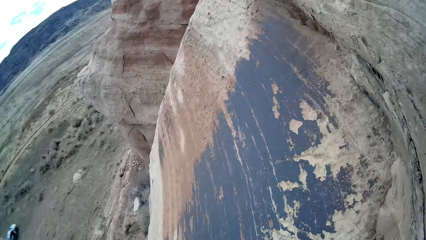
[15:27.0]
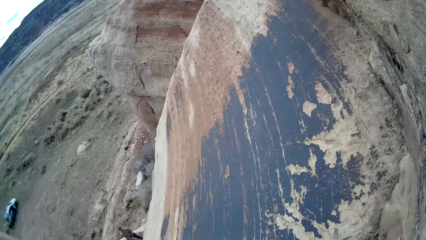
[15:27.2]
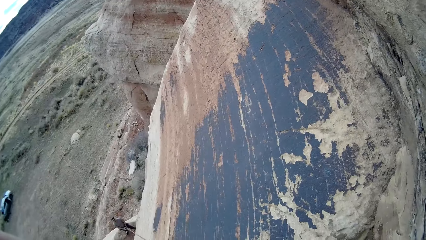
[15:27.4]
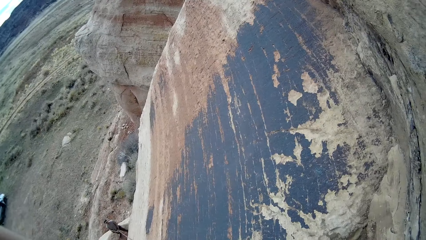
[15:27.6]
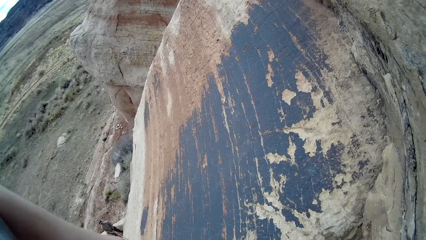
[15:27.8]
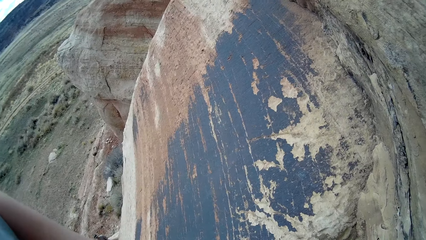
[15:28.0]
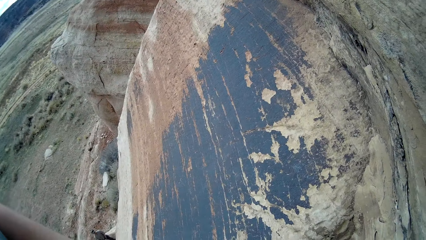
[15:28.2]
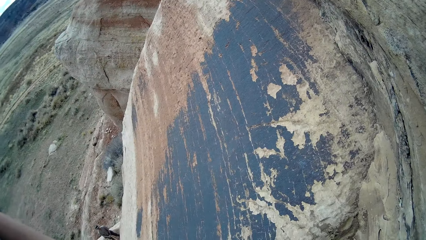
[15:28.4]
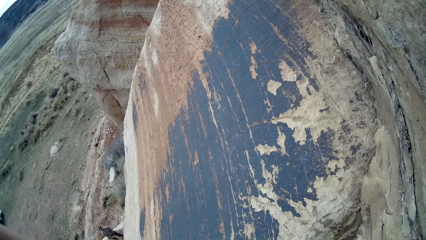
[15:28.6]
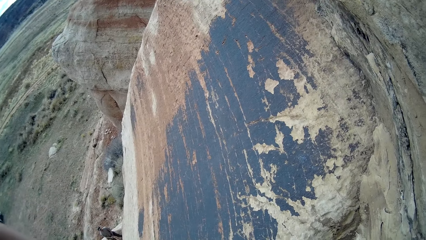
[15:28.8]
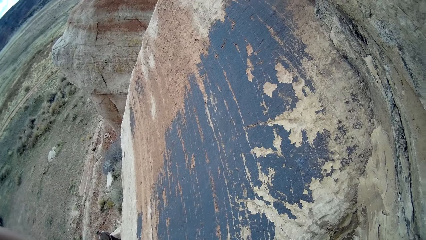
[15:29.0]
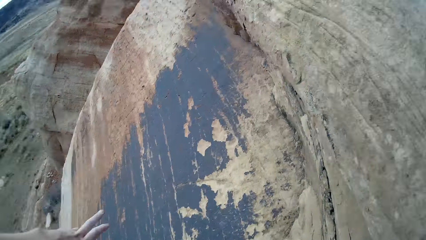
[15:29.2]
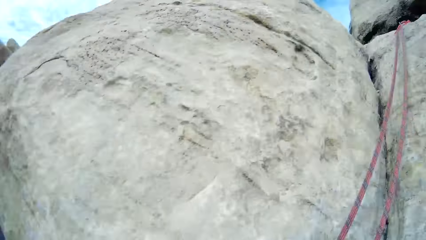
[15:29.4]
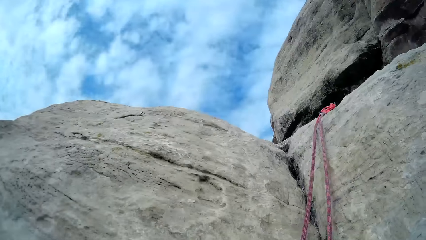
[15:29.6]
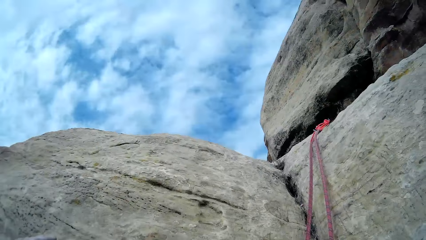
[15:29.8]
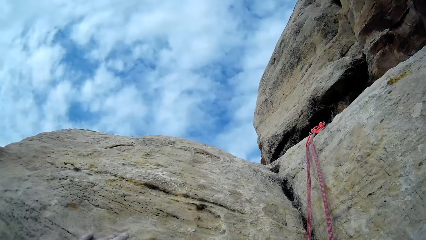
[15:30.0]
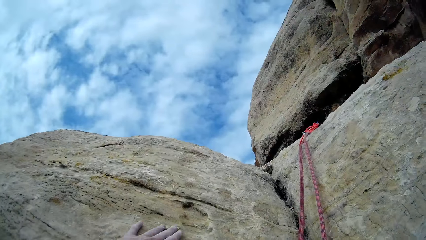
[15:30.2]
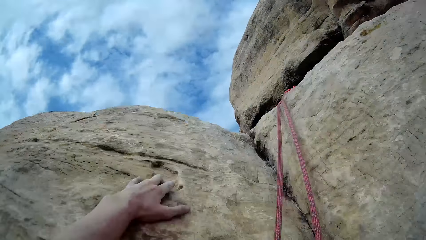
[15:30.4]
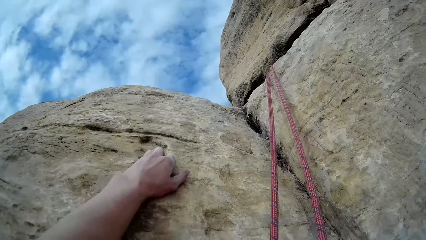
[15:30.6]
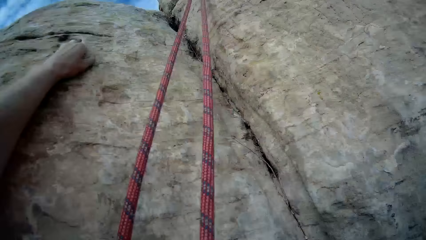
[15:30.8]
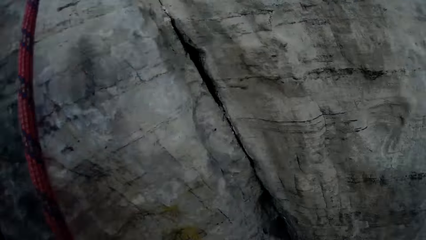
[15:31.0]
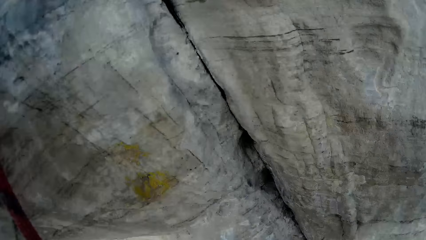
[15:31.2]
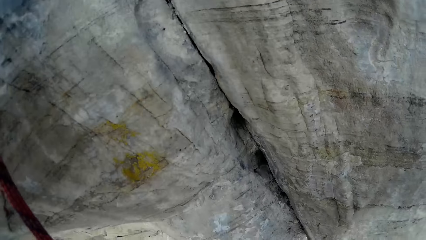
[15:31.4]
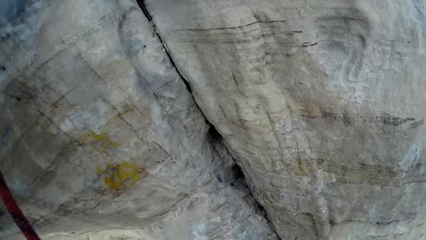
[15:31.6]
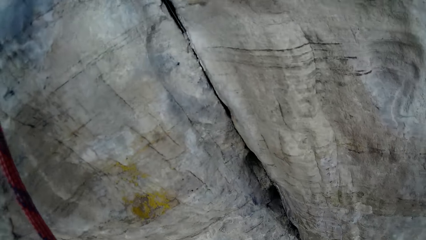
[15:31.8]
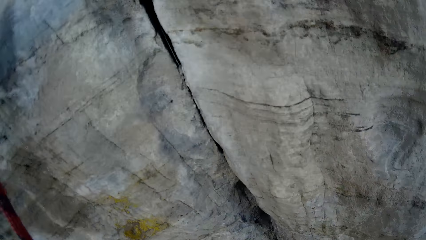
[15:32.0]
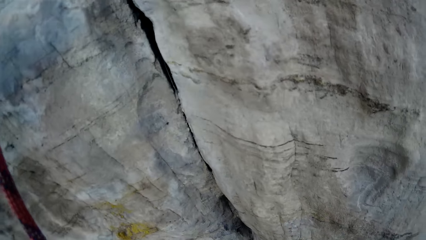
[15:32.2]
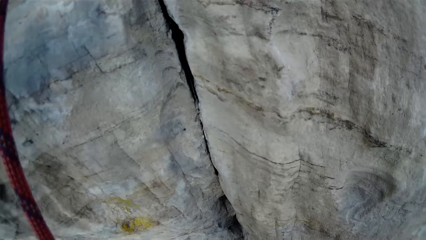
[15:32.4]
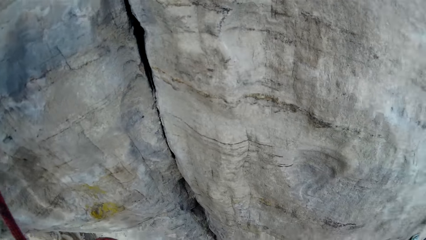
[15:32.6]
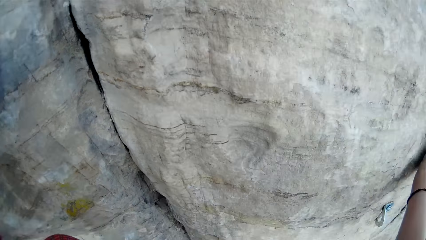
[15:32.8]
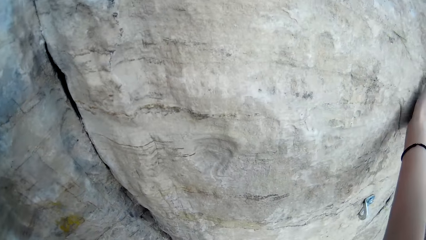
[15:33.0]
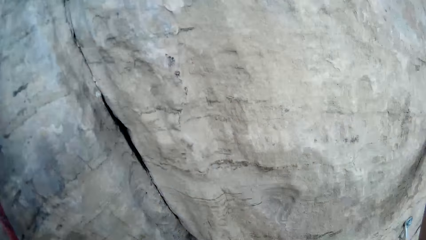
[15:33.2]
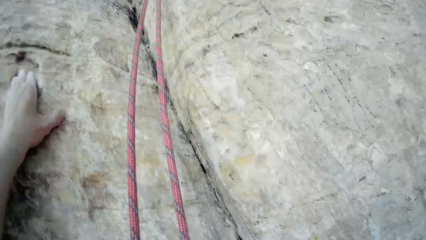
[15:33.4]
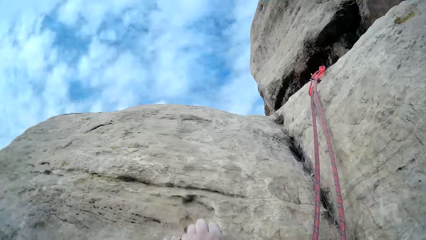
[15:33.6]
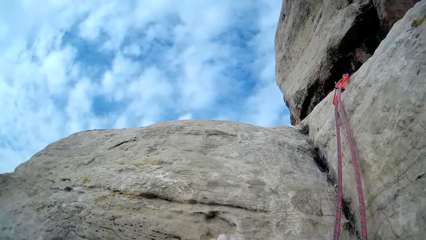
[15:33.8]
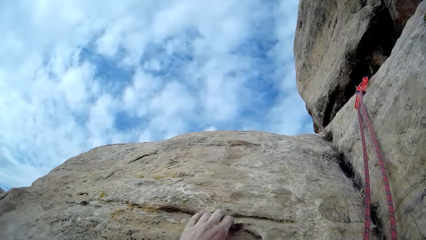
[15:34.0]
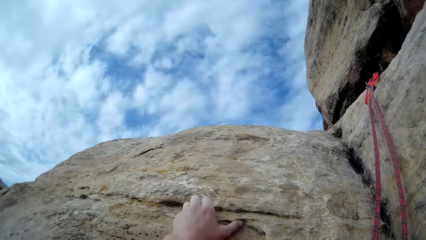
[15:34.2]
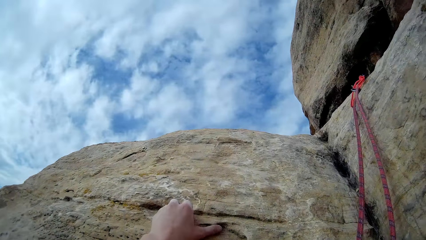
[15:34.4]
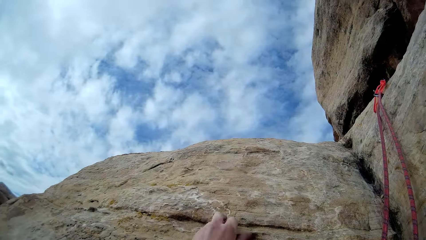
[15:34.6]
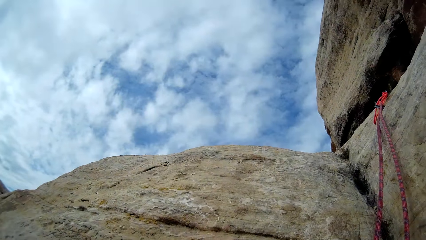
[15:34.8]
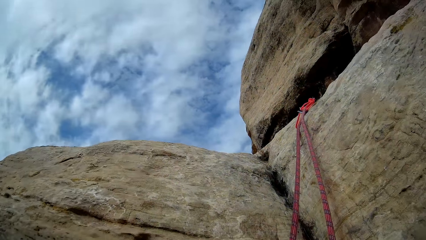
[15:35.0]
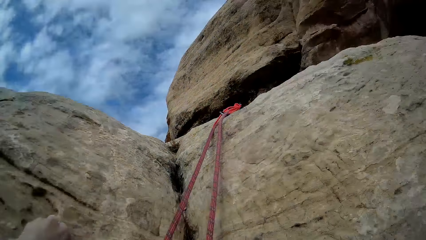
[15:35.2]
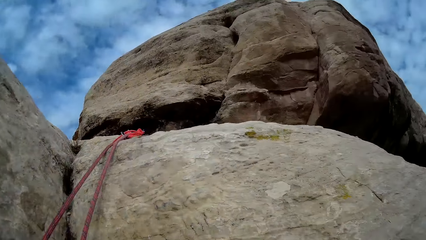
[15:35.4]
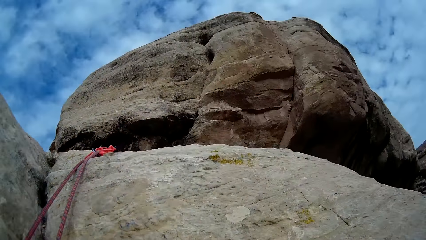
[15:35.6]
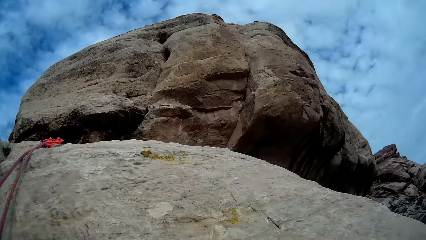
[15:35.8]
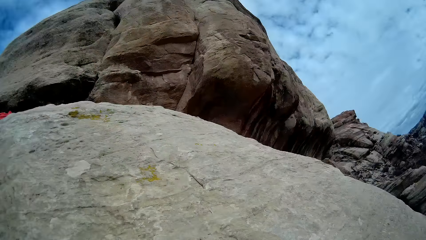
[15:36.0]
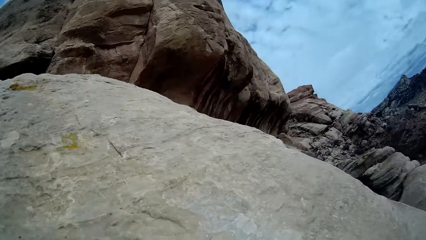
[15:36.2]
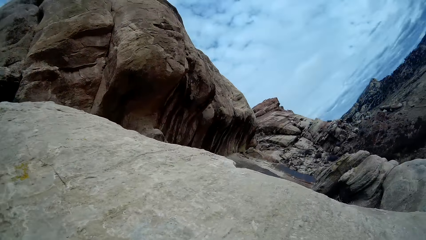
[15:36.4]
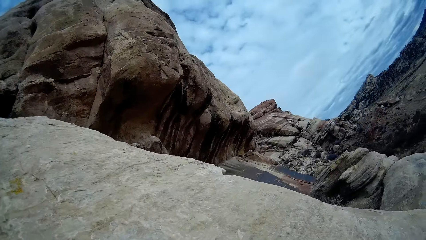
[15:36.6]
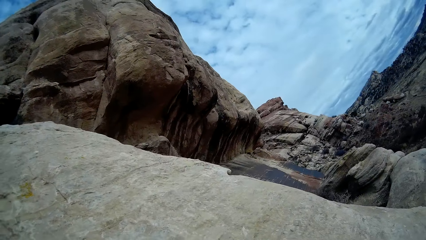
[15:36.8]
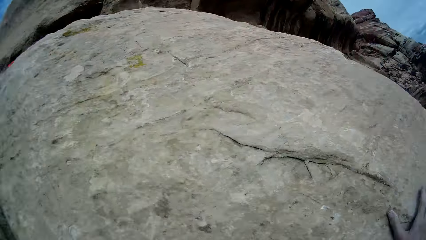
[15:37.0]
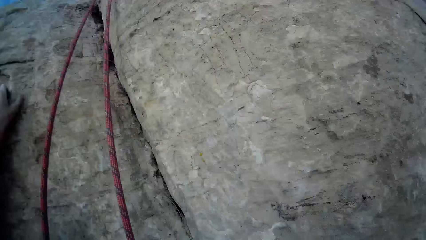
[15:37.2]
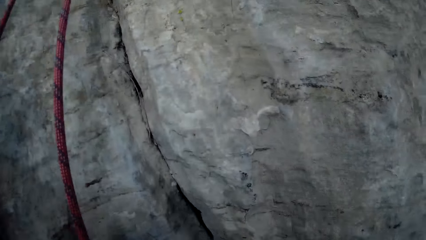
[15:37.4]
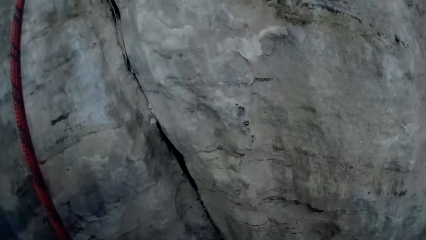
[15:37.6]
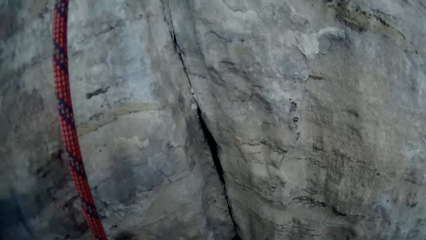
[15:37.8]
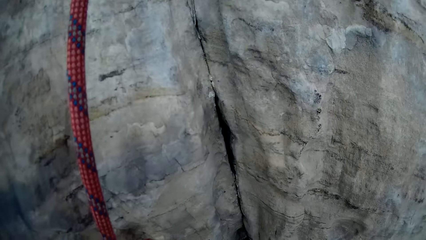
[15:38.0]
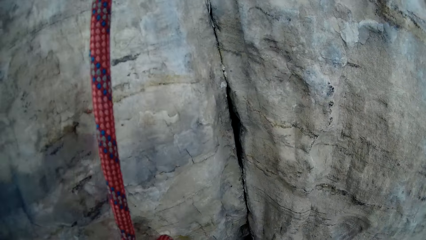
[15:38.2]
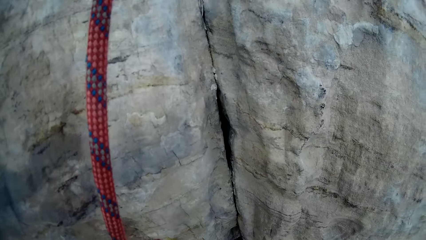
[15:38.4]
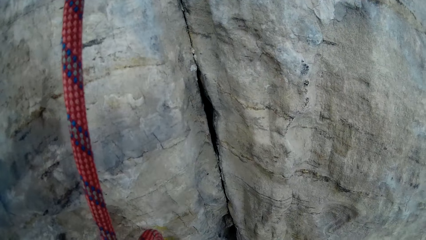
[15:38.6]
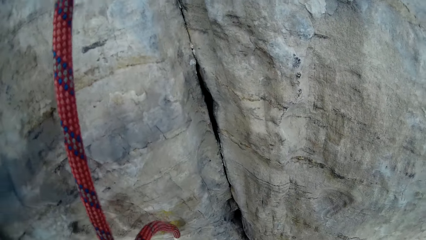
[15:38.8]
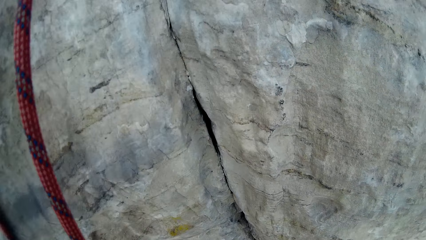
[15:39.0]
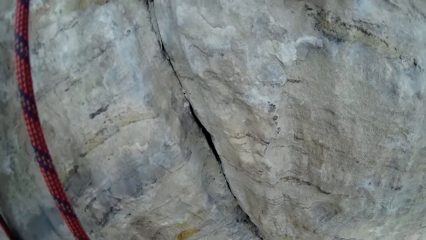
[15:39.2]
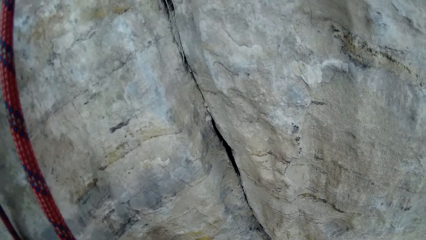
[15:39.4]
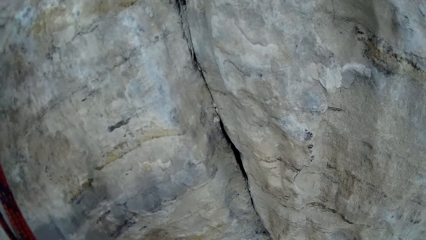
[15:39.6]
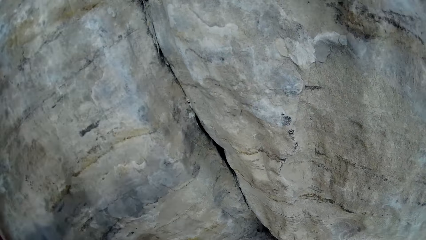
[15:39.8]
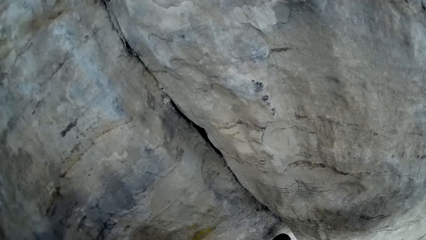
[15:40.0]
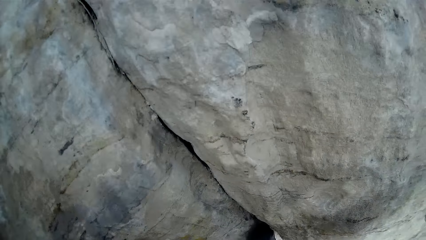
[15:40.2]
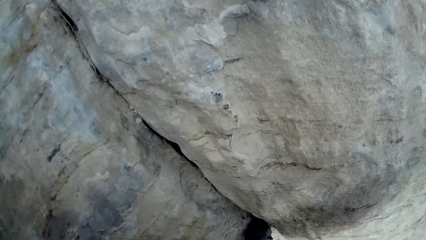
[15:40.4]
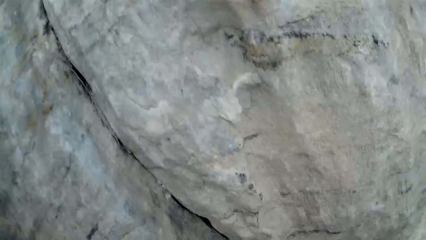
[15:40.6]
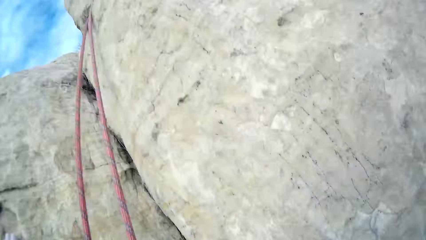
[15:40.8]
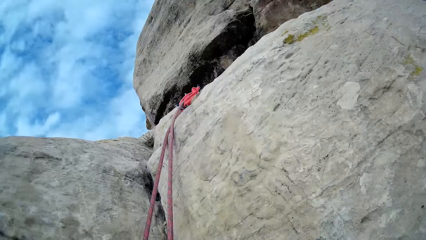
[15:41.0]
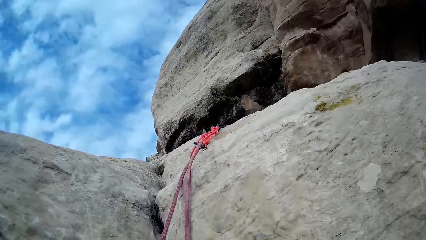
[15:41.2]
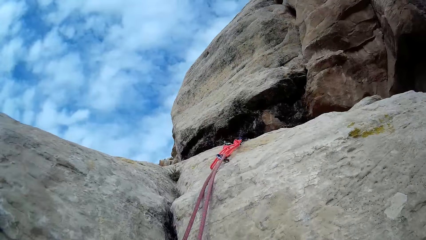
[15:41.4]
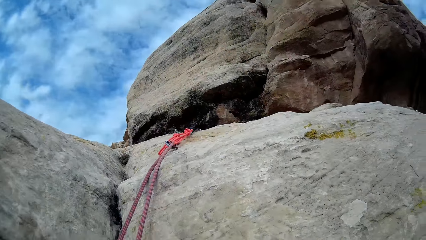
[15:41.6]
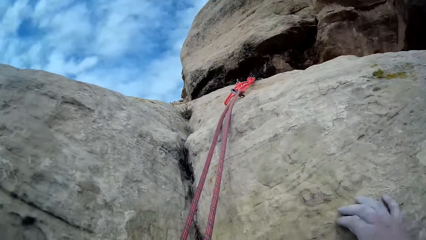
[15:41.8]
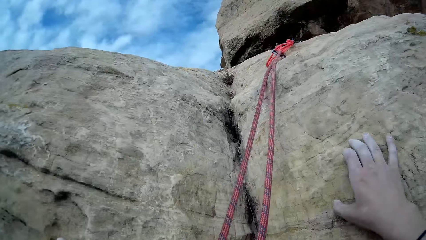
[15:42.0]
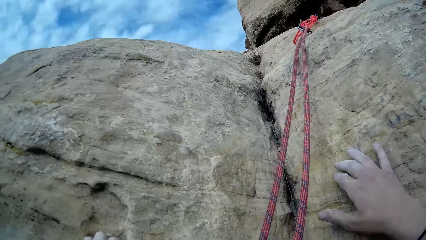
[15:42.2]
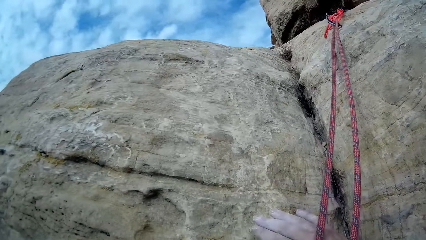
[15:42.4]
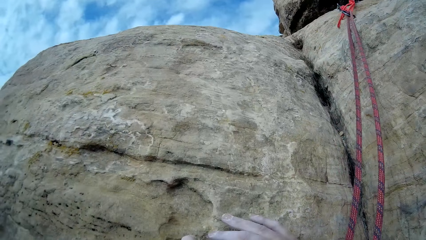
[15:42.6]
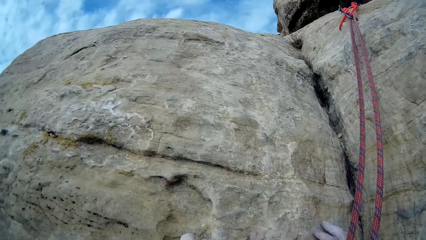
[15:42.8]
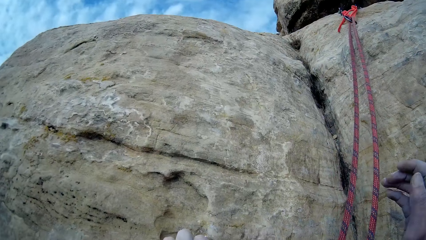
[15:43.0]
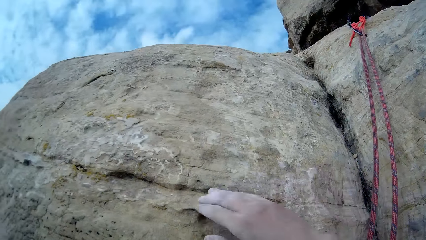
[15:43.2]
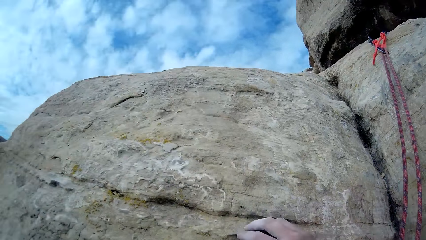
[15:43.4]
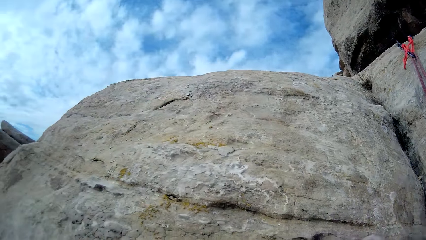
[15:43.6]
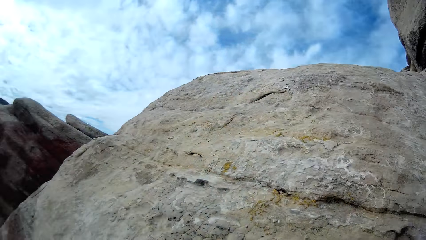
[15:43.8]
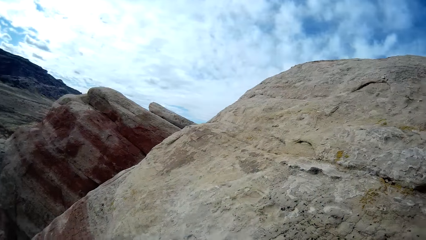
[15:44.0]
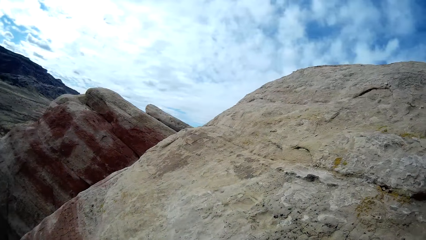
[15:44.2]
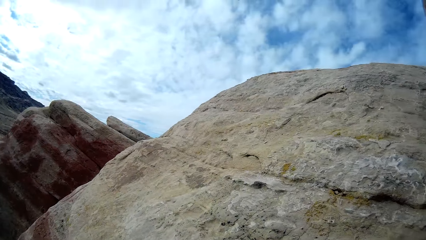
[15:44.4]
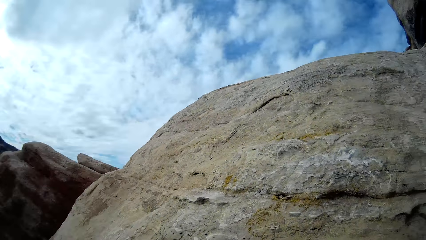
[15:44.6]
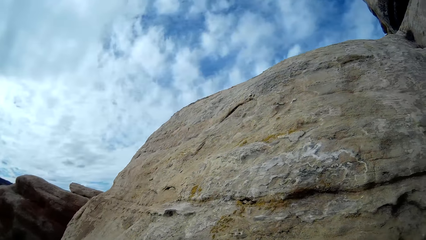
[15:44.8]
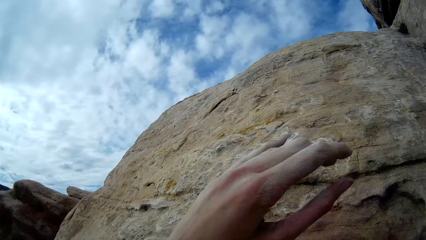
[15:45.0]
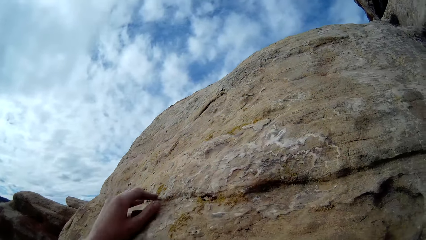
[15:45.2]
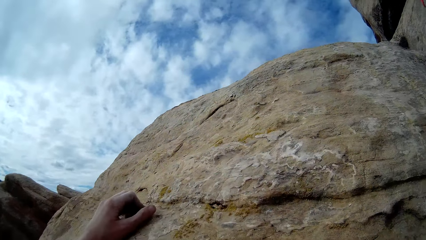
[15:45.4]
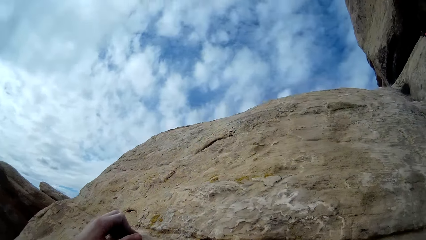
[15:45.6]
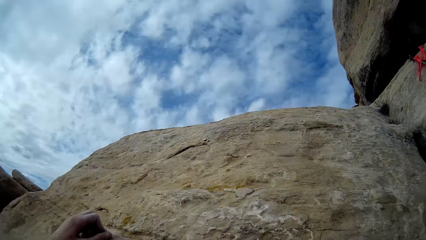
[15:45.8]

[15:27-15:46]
The camera wearer looks around the rocks. They look at the rock. They climb the rock. They look around the rocks. They climb the rock.
